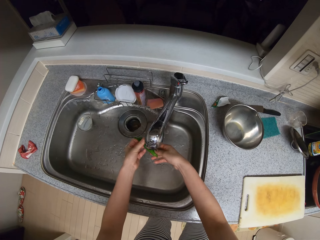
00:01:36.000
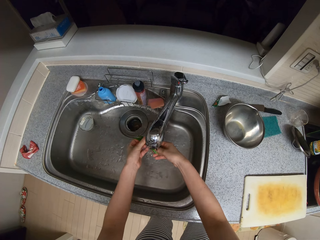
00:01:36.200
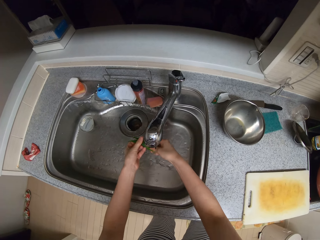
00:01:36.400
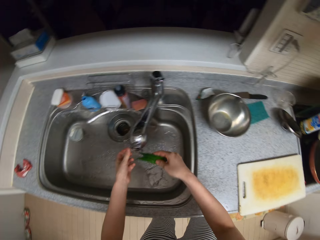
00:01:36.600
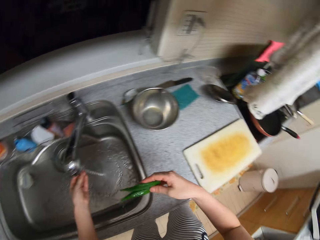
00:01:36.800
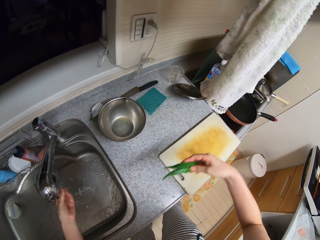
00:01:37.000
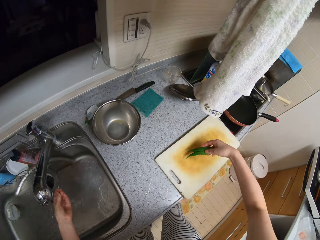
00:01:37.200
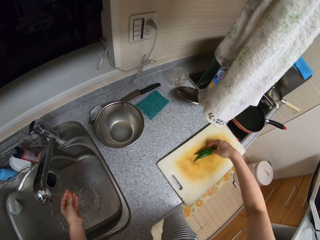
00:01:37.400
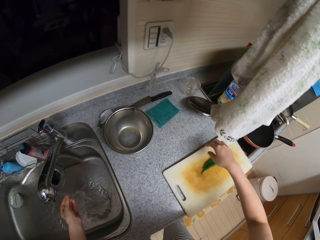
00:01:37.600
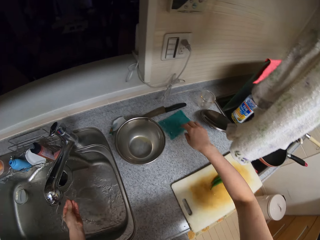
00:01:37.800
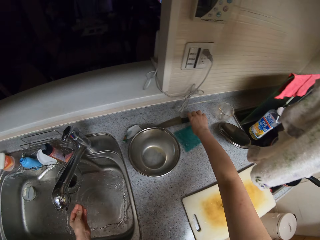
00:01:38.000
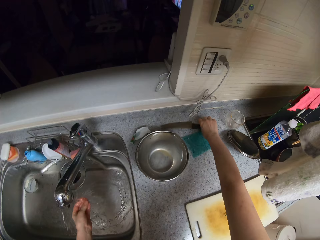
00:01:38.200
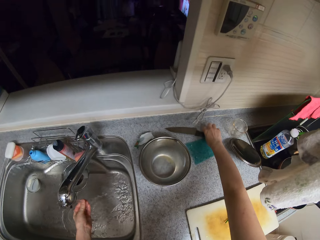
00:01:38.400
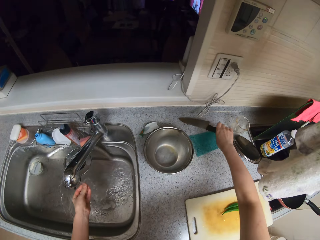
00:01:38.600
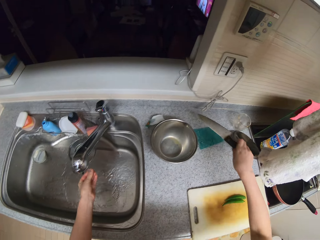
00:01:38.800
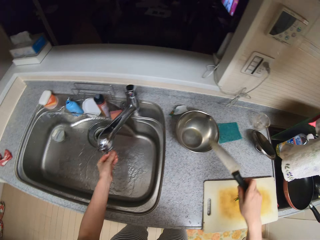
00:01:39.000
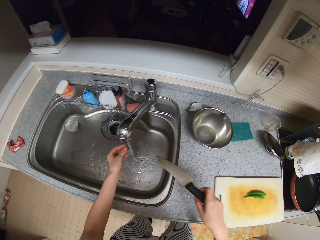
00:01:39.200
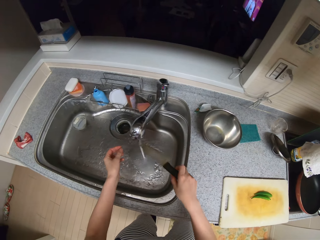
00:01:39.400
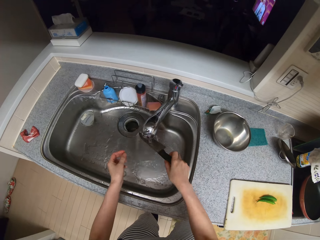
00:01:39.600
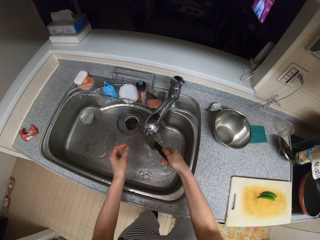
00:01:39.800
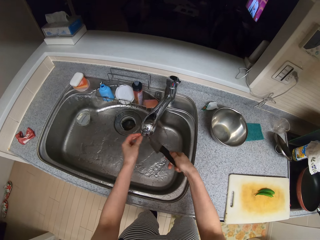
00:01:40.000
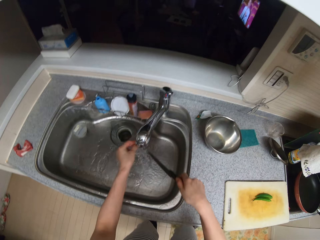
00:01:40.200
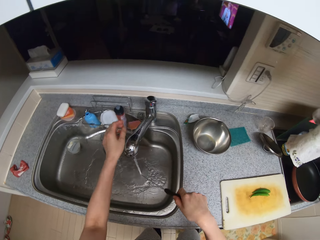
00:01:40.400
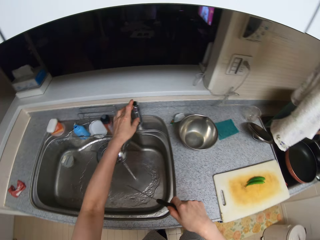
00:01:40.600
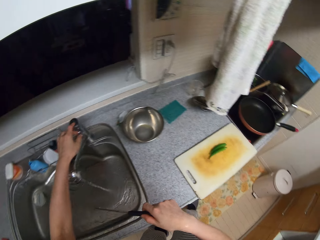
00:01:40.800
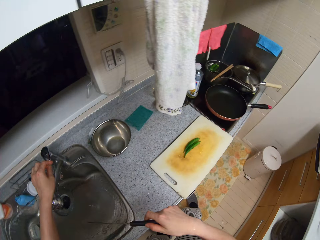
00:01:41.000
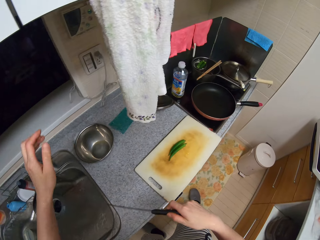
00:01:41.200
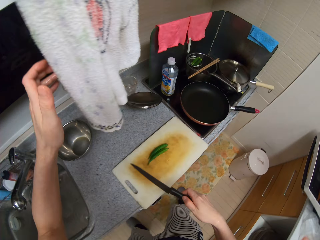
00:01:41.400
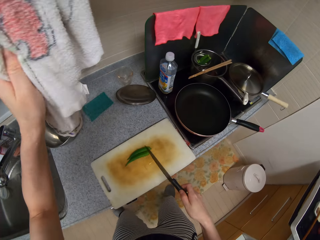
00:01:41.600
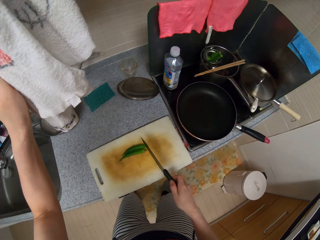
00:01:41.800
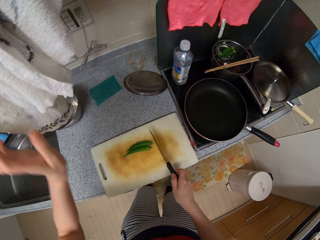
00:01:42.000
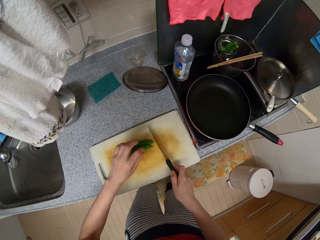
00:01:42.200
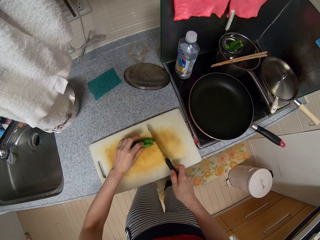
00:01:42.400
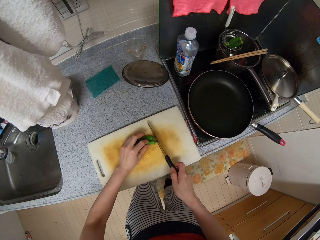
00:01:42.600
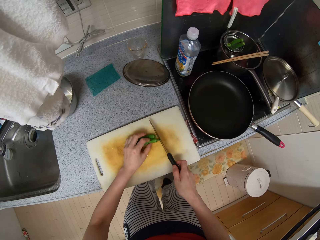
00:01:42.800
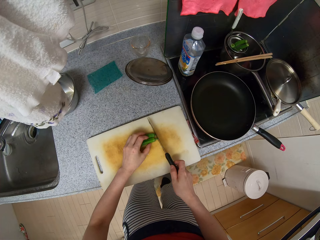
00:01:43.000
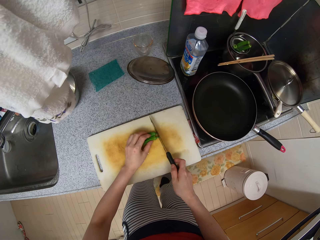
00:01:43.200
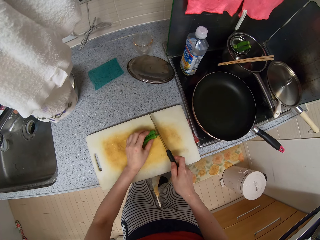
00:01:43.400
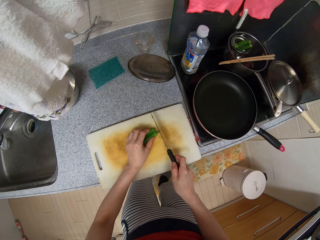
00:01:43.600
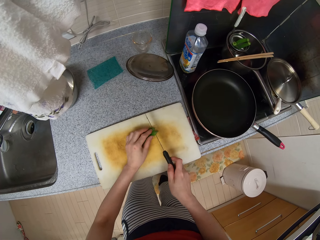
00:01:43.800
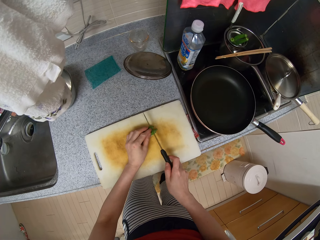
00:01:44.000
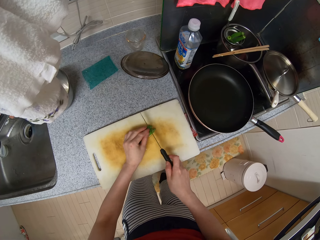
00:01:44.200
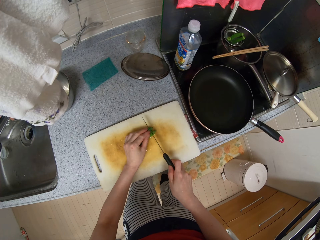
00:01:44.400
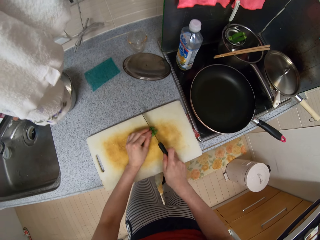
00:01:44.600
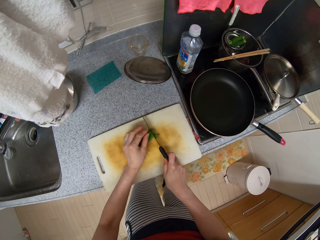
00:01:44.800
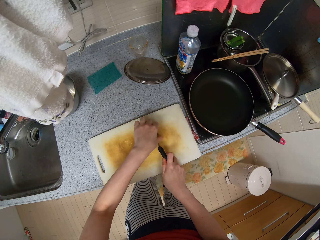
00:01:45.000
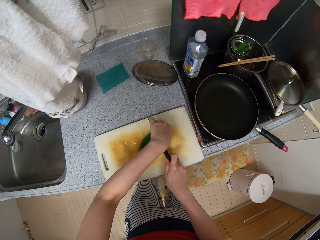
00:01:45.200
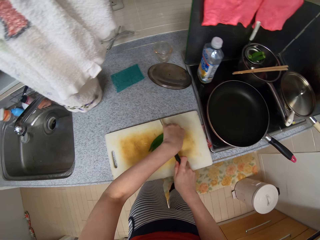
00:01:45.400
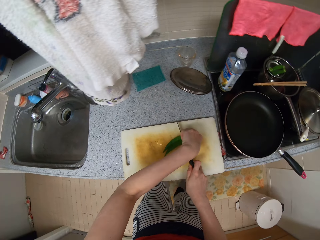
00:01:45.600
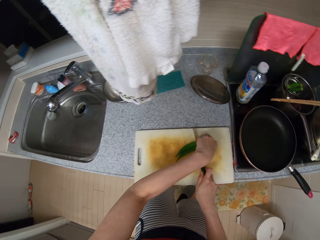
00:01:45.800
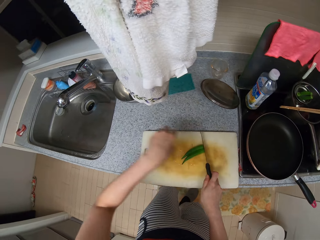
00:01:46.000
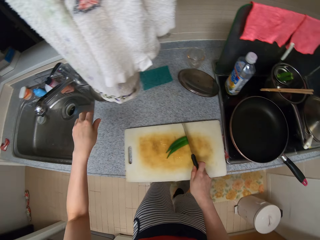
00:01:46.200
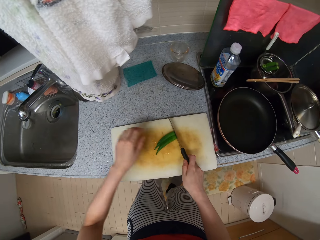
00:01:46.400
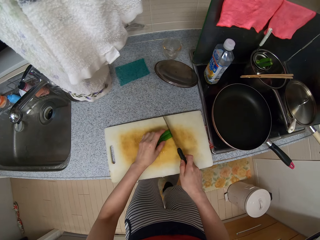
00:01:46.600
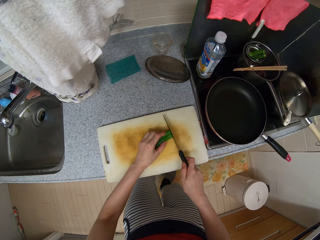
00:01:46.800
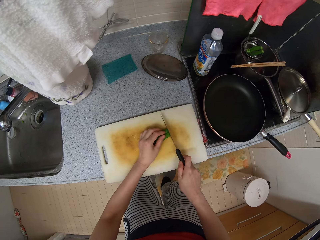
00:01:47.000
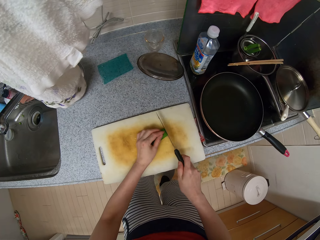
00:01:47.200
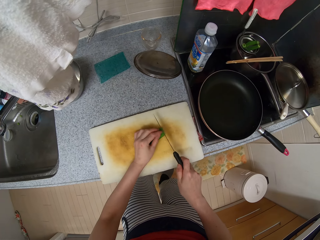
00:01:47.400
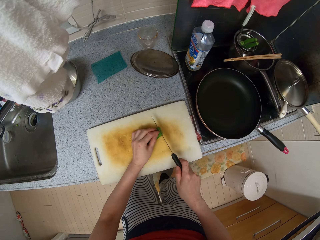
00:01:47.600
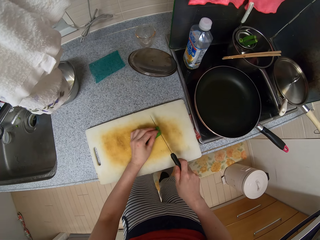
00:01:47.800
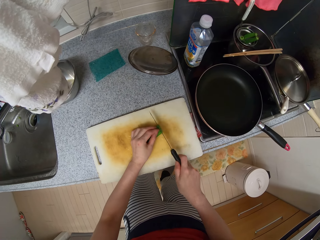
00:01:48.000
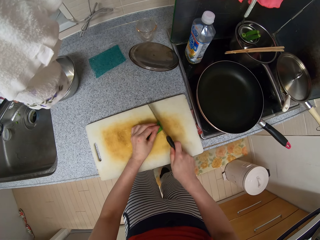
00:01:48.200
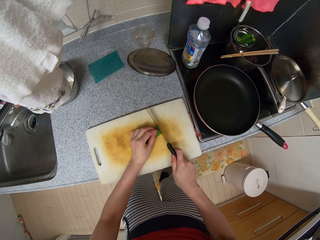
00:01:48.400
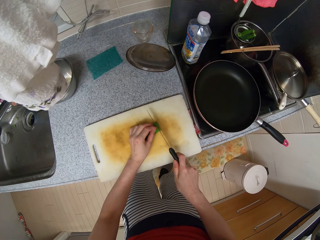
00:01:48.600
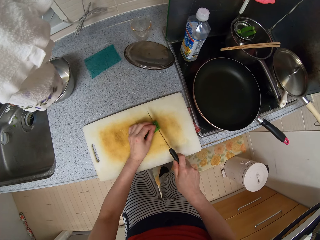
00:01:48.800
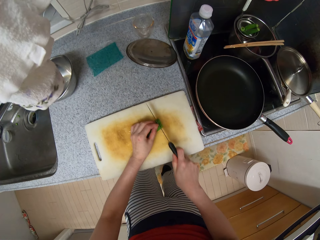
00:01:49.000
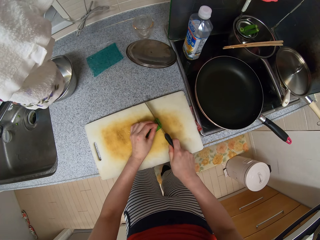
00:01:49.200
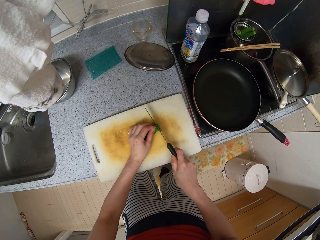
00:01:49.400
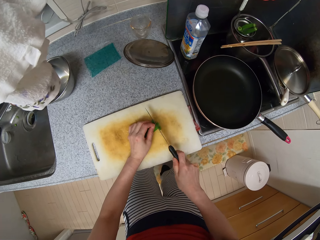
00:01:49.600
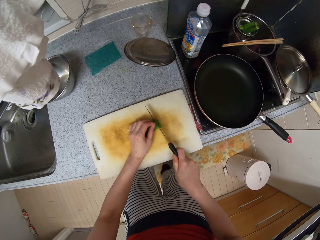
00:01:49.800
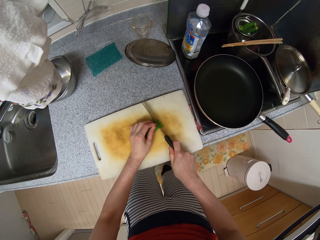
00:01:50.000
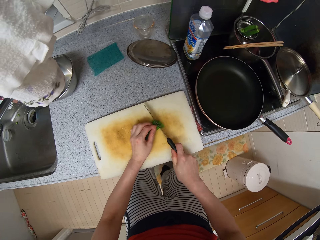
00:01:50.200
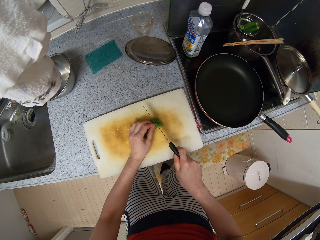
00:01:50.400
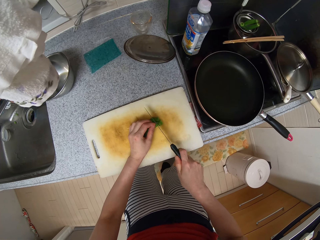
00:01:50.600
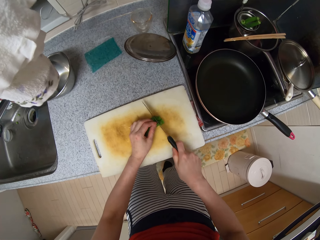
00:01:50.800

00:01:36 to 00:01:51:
The camera wearer cleans the okras or peppers under the running tap. She drops the okras on the chopping board. She rinses the hand. She picks up the knife from the kitchen slab with her right hand. She cleans the knife under the running tap. She turns off the tap of the kitchen sink with her left hand. She dries her right hand with the hand towel. She holds the okras on the chopping board with her left hand. She cuts off the bottom of the okras with the knife. She picks up the bottom of the okras from the chopping board with her left hand. She drops the bottom of the okras into the kitchen sink. She holds the okras on the chopping board with her left hand. She chops the okras on the chopping board with the knife.

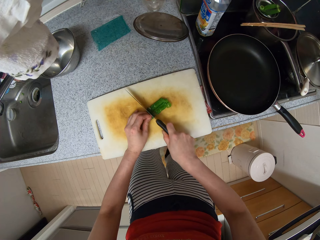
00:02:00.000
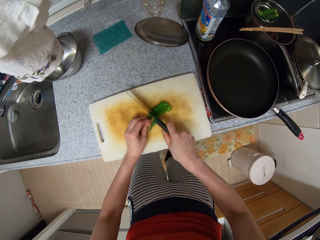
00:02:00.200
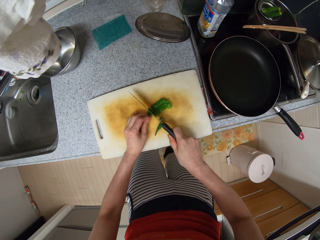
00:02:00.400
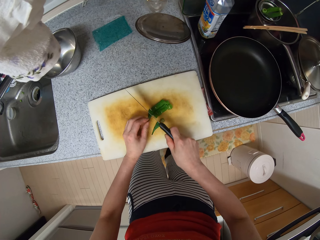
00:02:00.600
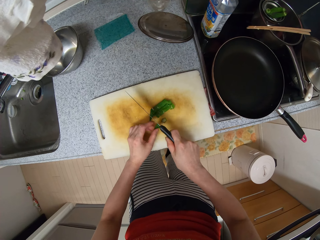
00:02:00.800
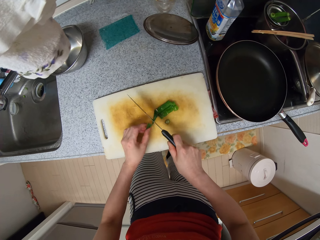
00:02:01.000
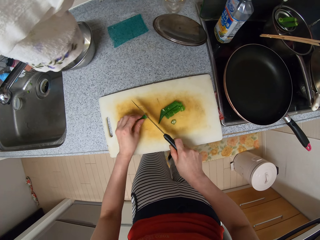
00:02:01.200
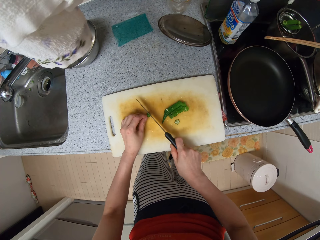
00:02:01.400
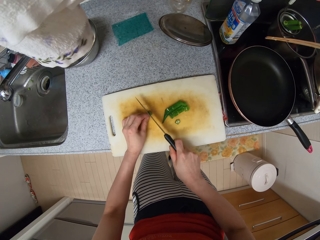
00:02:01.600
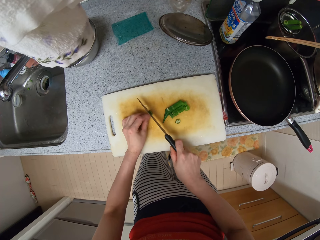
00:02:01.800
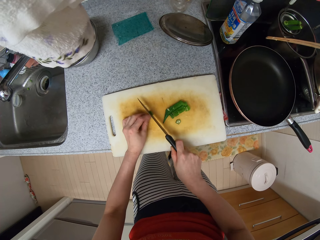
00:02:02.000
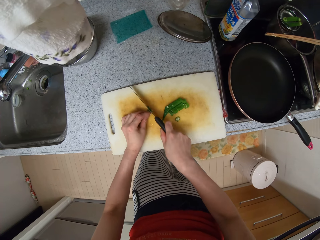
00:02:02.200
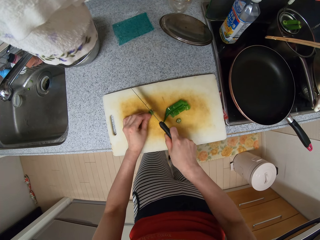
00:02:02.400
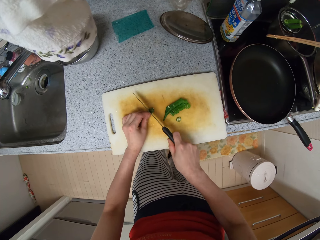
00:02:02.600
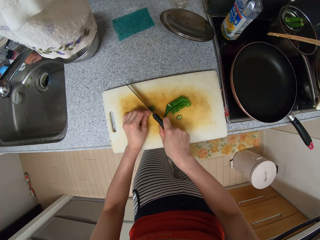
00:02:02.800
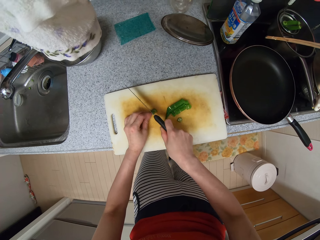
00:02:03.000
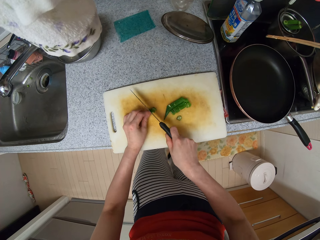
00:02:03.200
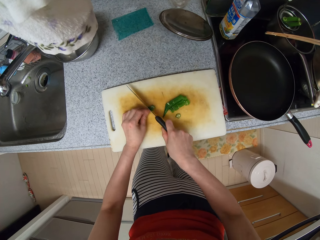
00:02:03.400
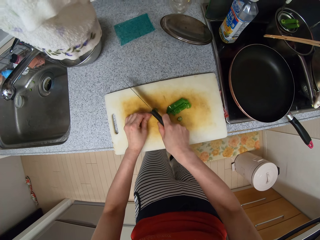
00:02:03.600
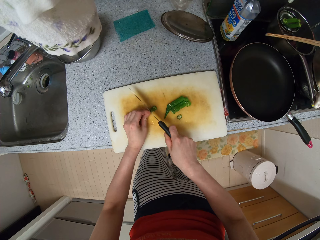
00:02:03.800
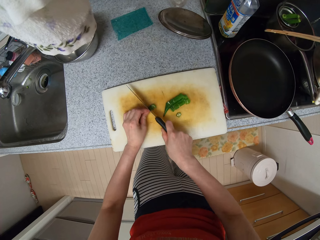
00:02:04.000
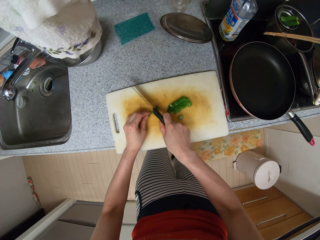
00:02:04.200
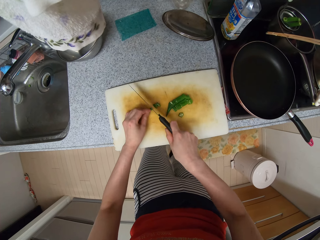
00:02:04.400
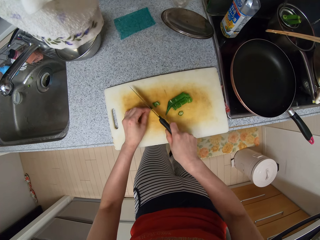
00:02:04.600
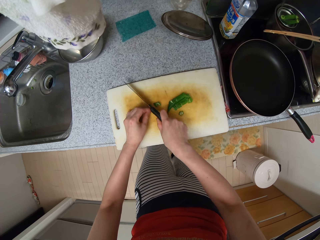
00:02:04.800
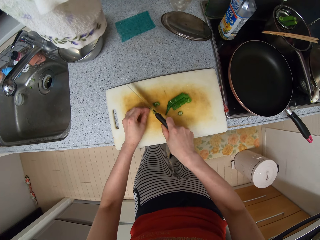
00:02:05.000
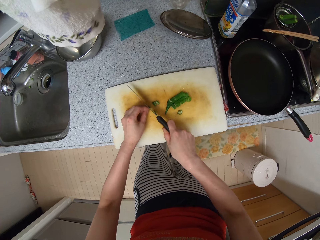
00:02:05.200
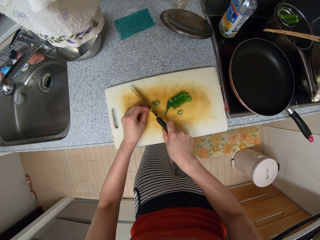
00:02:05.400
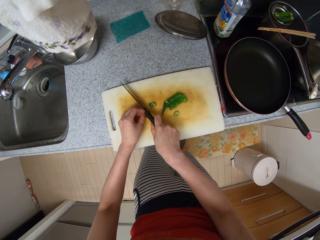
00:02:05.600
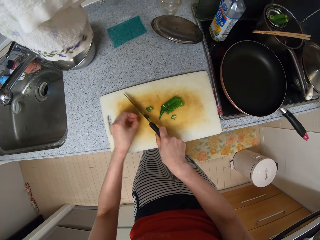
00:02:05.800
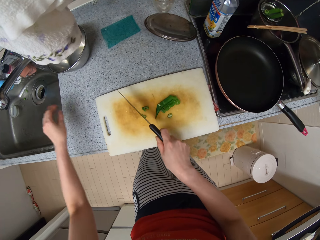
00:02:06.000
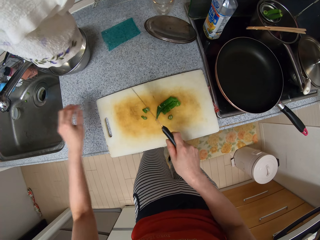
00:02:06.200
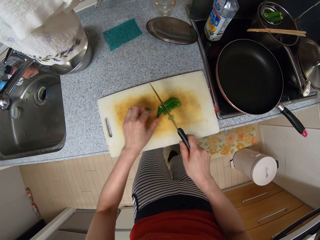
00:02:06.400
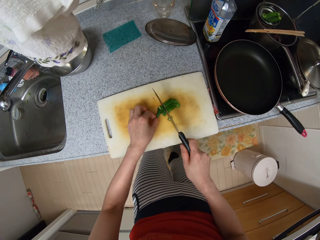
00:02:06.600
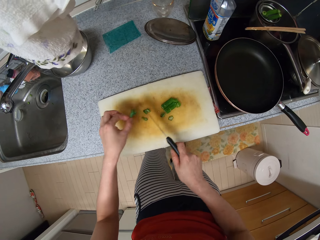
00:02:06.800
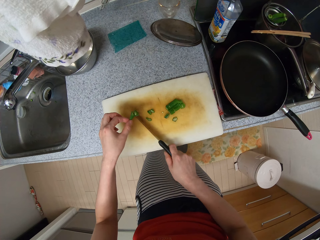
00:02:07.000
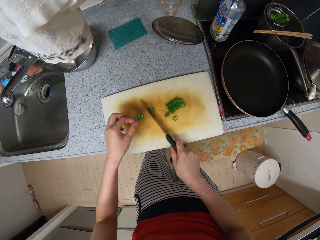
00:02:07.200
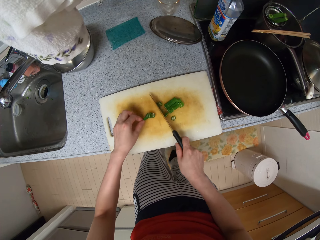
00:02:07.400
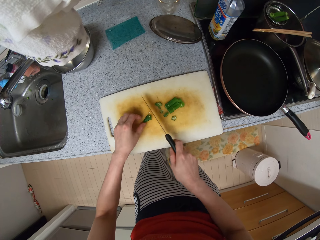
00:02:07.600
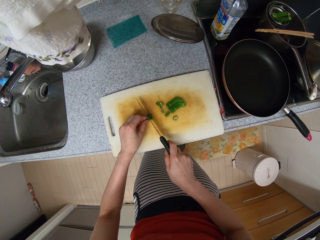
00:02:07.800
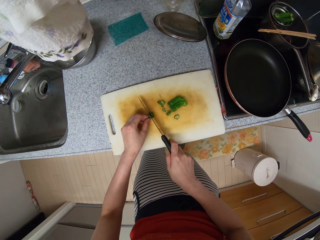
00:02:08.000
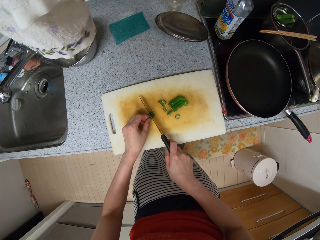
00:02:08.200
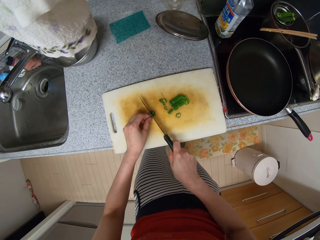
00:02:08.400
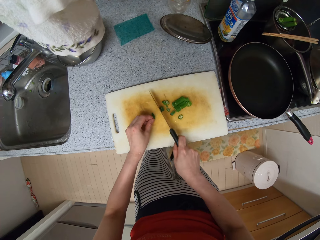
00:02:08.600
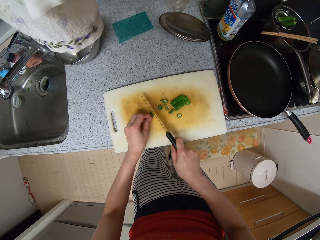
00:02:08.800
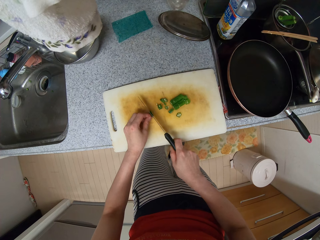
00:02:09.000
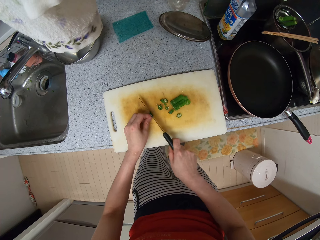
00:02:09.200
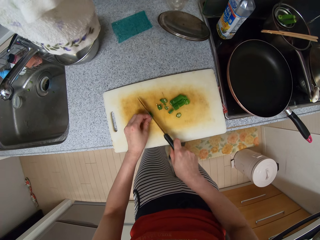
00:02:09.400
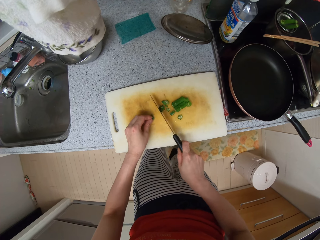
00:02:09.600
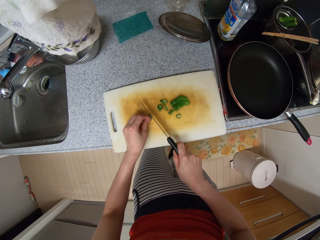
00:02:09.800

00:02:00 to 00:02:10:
The camera wearer cuts the pepper. She throws the head of the okra into the kitchen sink. She holds the okra on the chopping board with her left hand. She moves cut pieces of the okras on the chopping board with the knife. She chops the okra on the chopping board with the knife.
